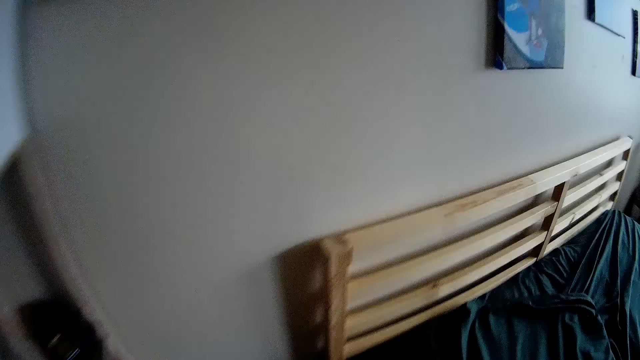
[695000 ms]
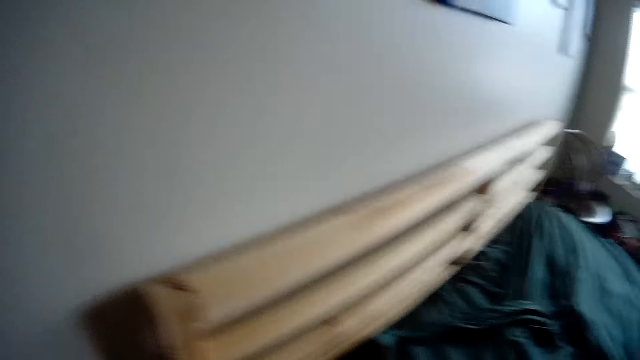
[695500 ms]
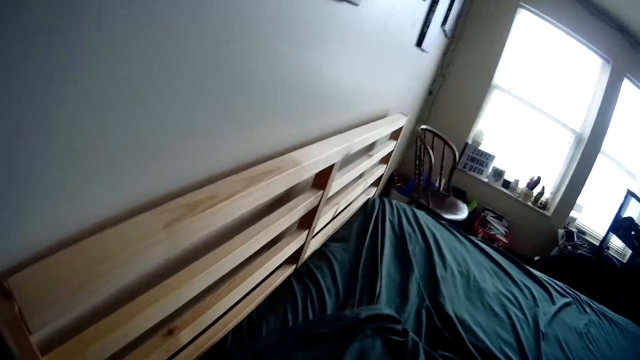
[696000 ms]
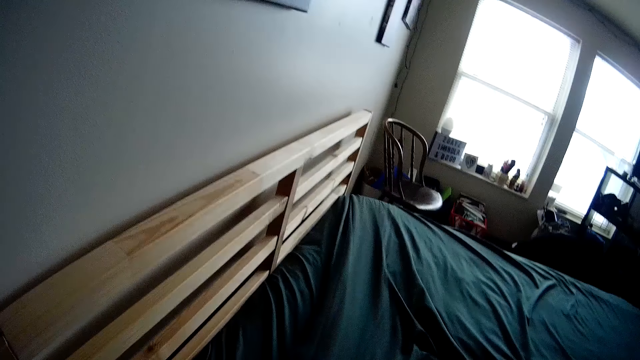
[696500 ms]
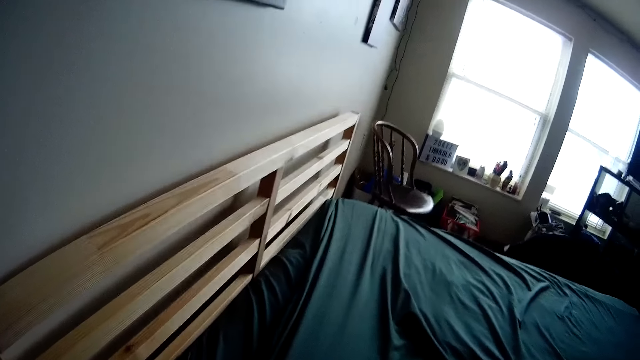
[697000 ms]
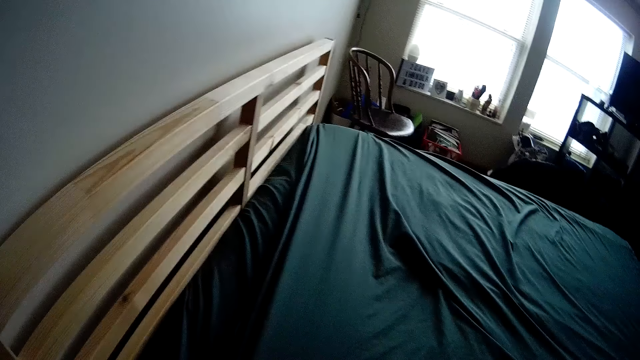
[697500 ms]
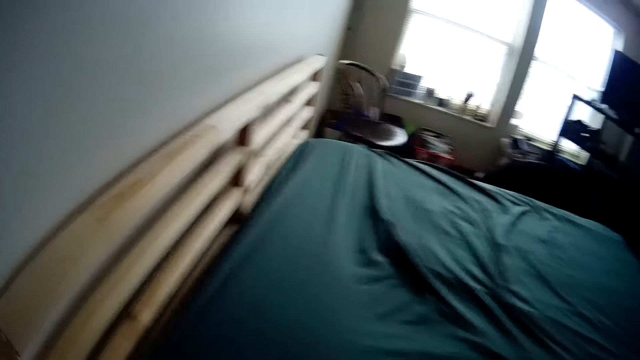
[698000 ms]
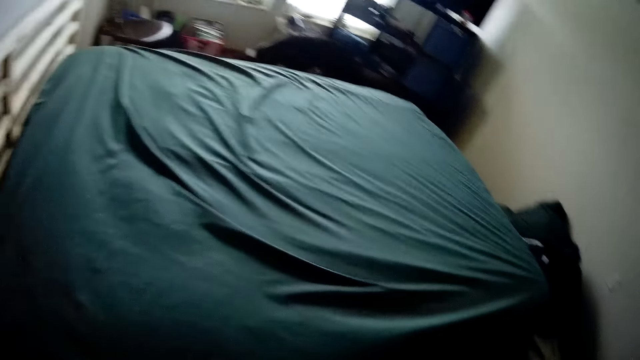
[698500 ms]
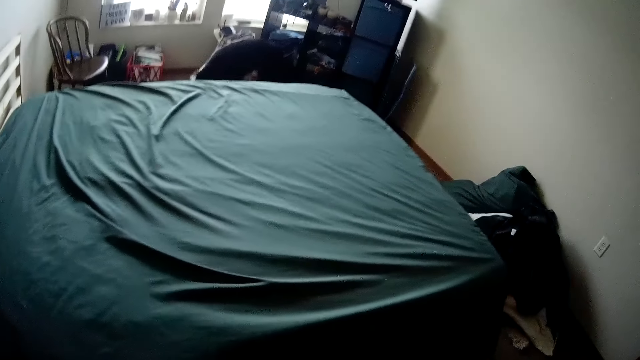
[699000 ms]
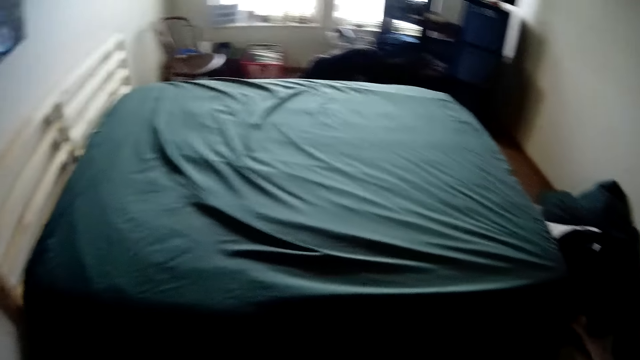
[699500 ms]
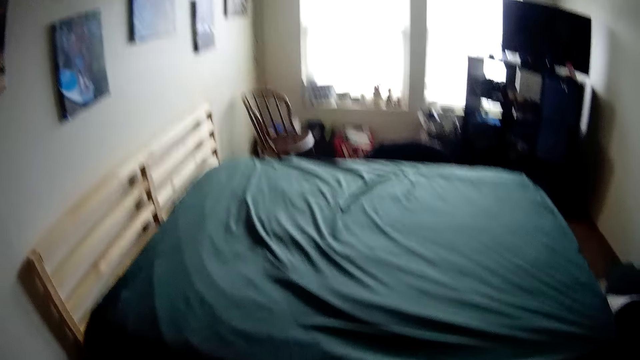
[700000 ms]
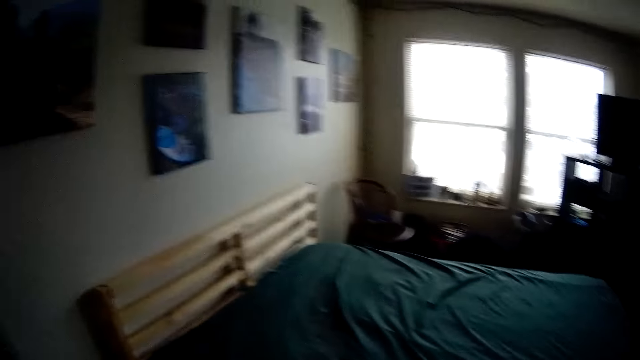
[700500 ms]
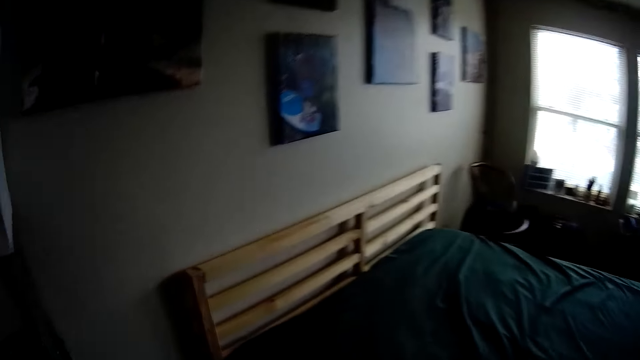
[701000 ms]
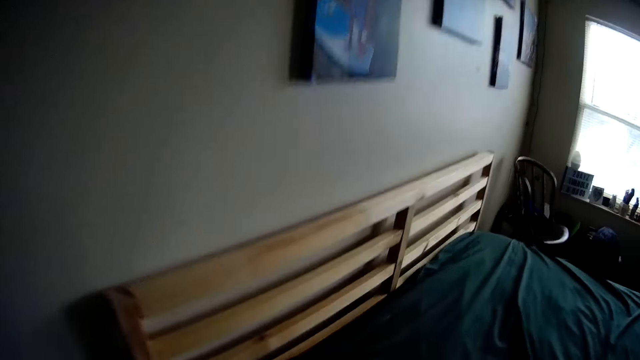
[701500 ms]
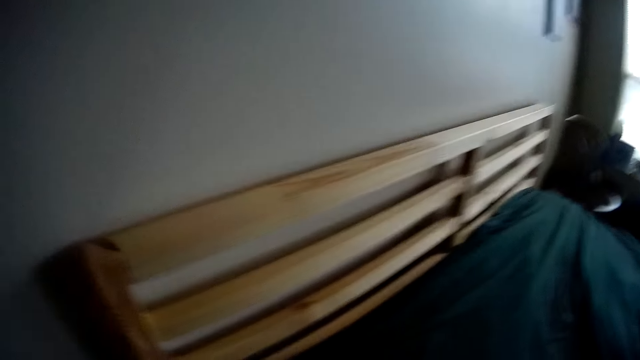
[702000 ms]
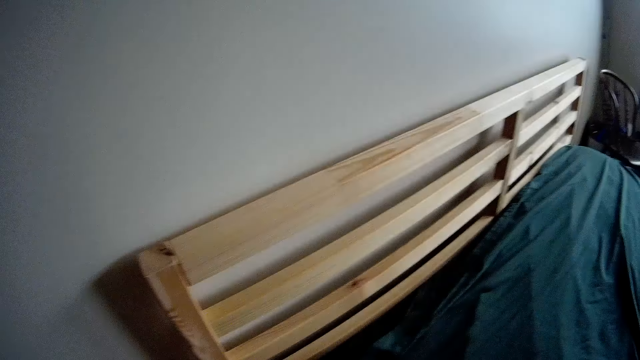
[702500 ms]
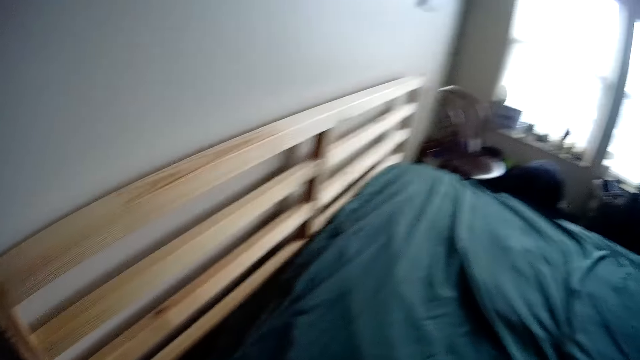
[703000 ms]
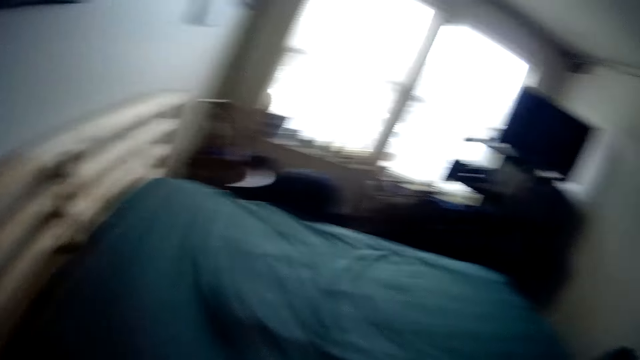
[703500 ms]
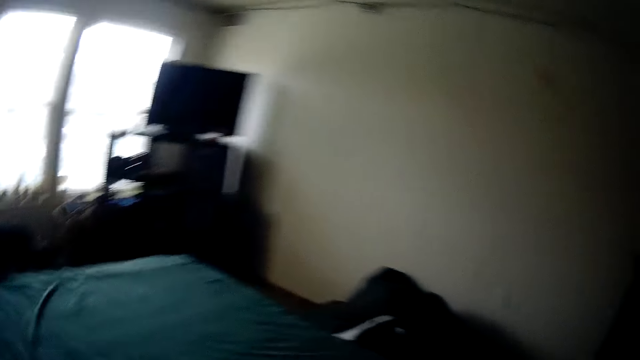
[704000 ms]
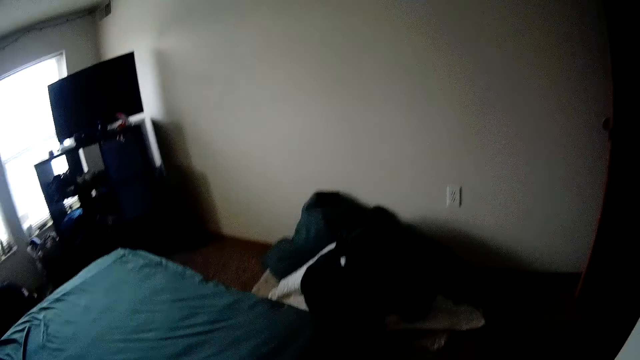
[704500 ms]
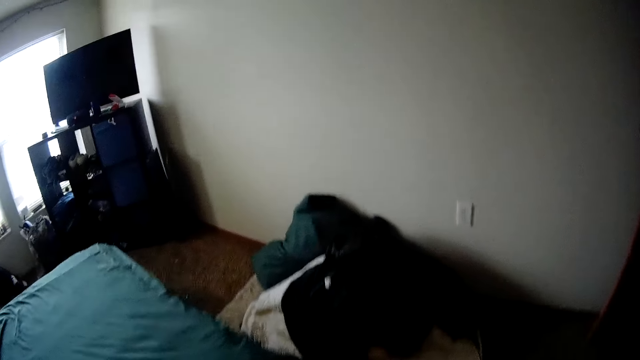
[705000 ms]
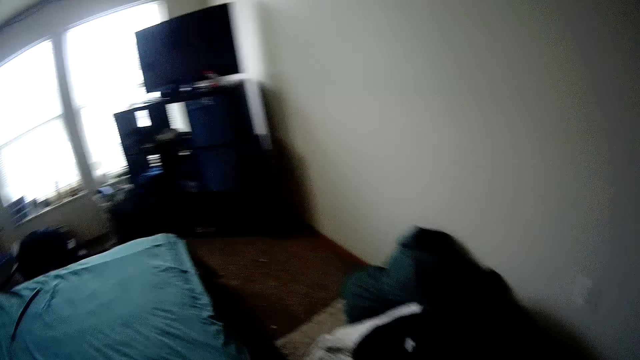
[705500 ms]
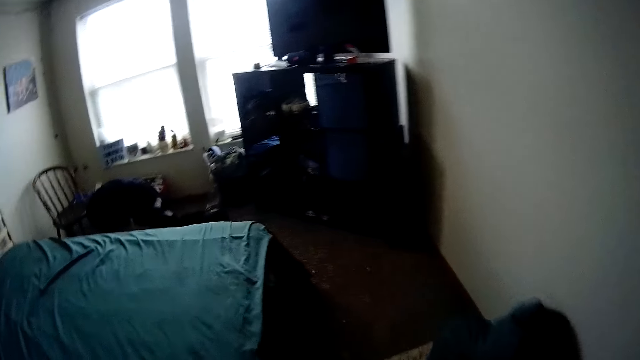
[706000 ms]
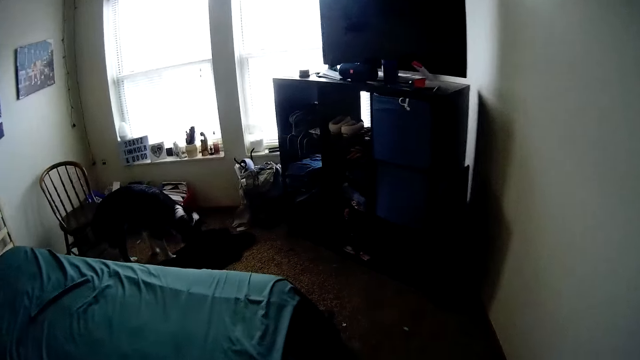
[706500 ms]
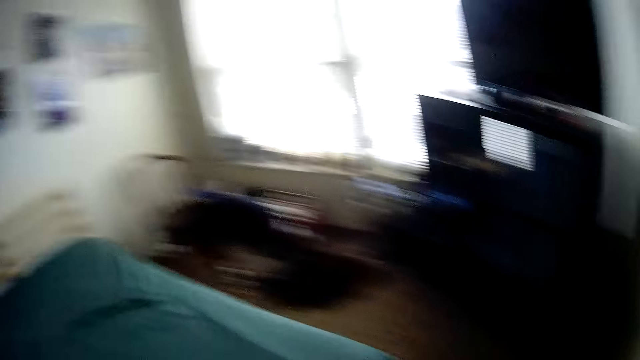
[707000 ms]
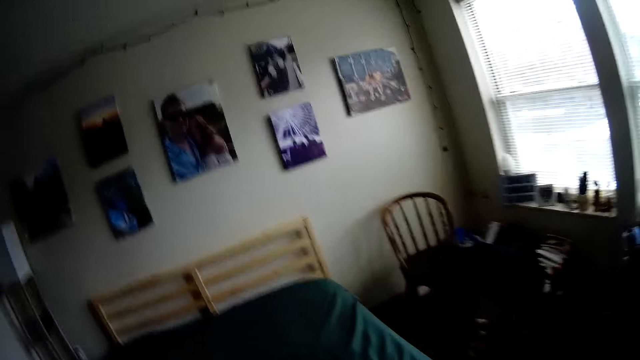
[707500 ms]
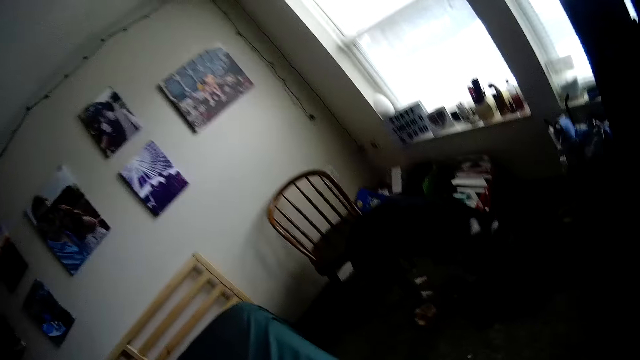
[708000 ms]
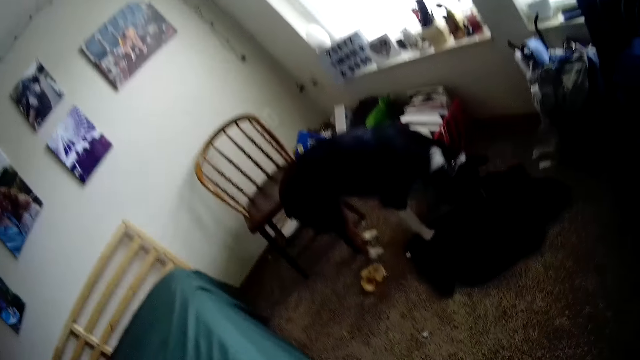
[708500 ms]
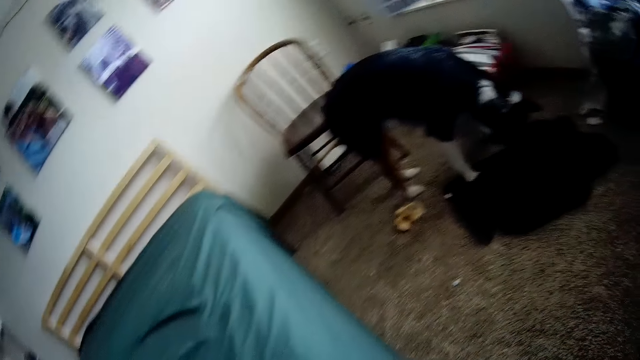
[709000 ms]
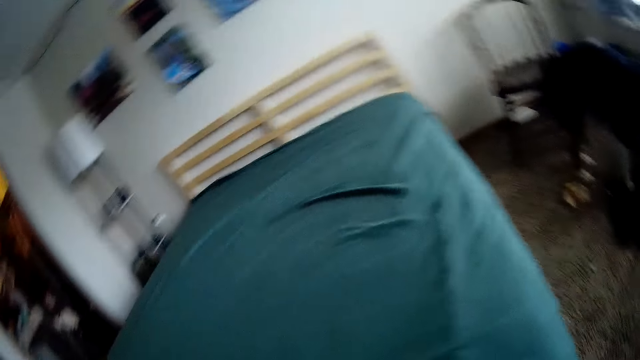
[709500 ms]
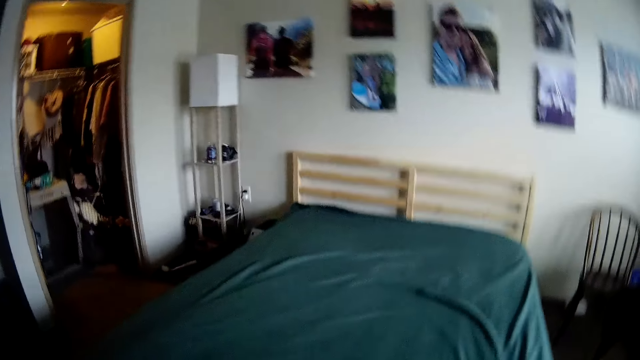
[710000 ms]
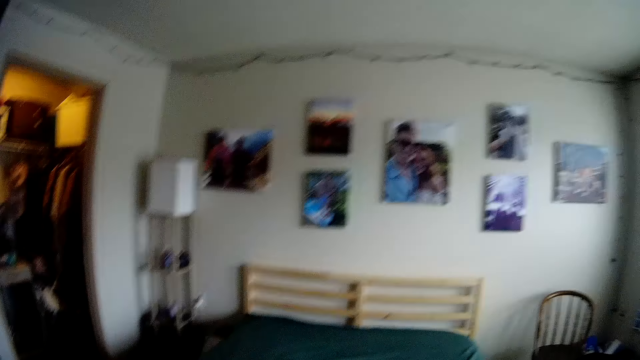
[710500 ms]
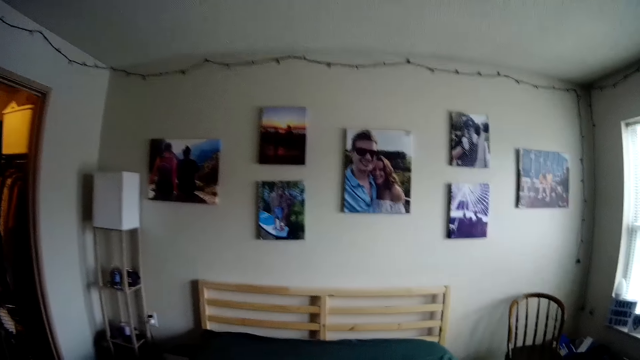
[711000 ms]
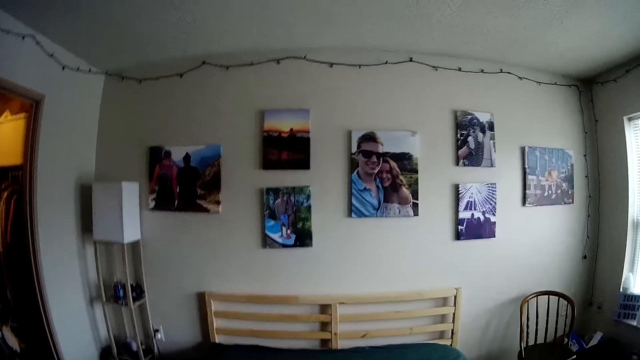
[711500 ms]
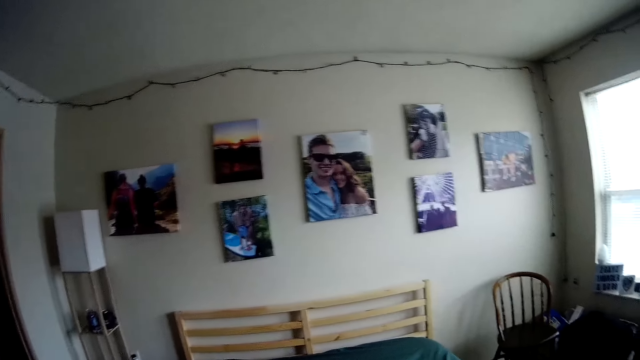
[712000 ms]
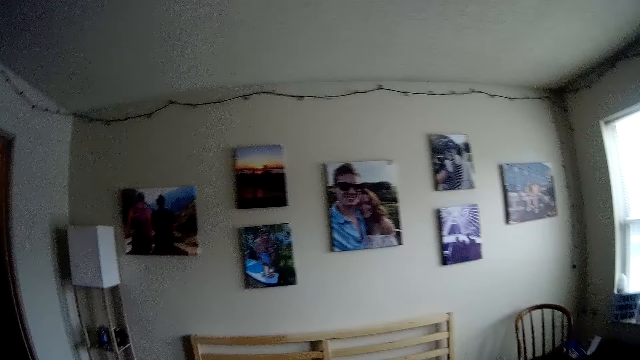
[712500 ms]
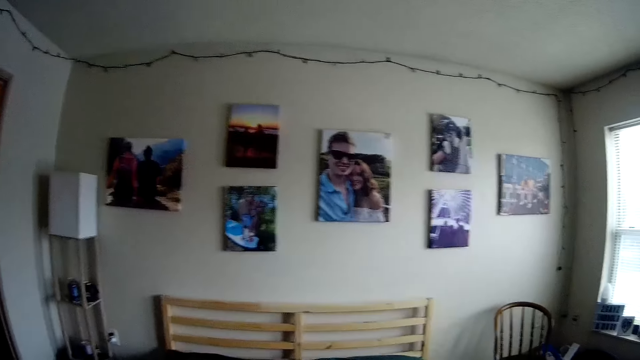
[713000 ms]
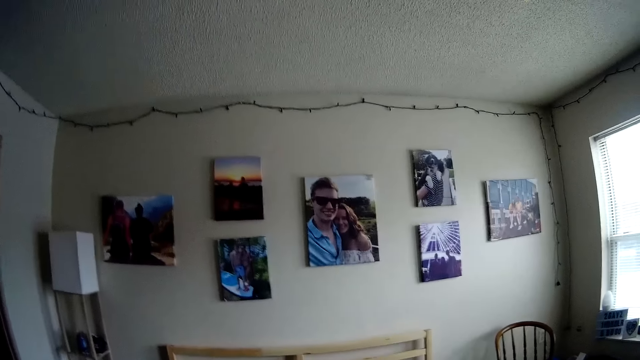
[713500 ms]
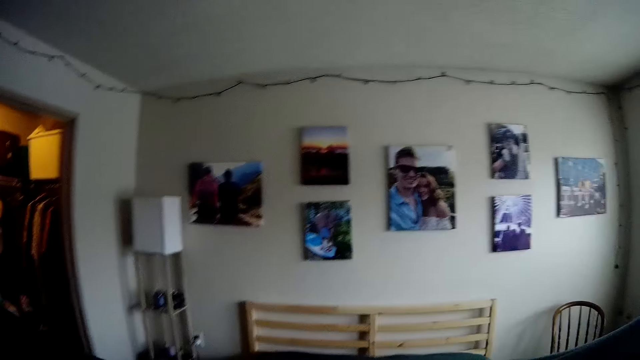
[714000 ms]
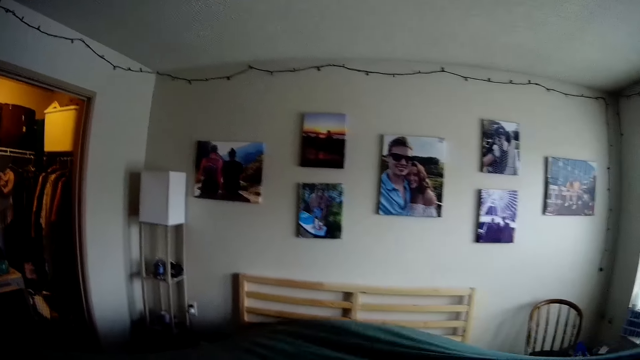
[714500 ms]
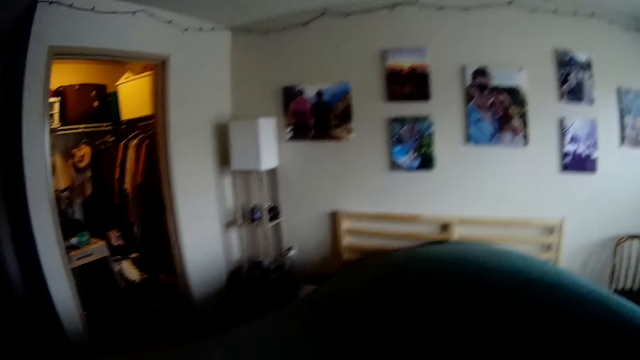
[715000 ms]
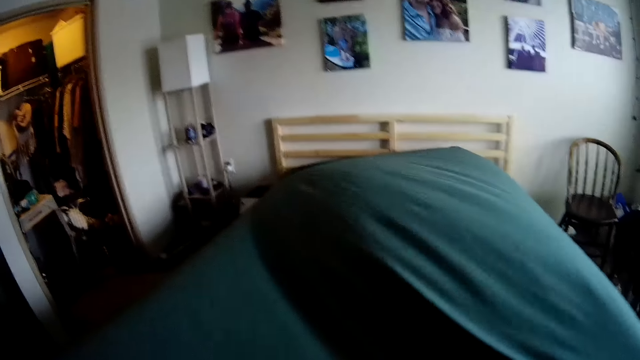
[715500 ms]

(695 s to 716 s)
The camera wearer spreads the sheet on the headboard side. They move the bedcover. They look at the bed. They spread the sheet on the headboard side. They walk to the footboard of the bed. They look around the room. They spread the sheet evenly on the bed.
